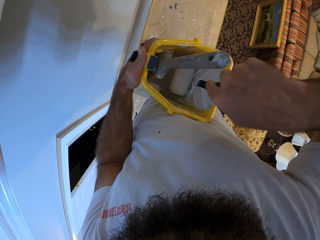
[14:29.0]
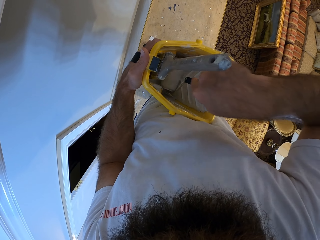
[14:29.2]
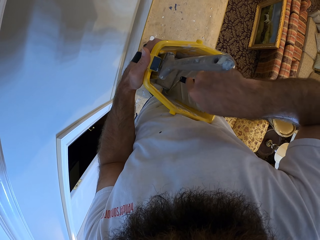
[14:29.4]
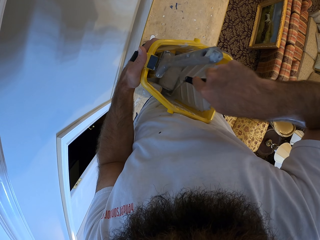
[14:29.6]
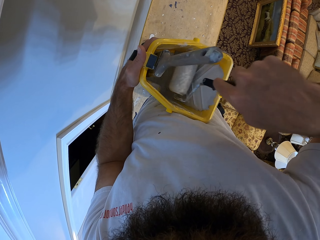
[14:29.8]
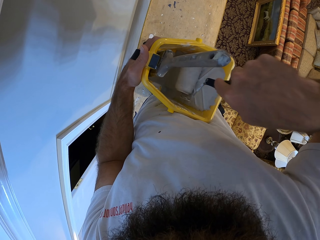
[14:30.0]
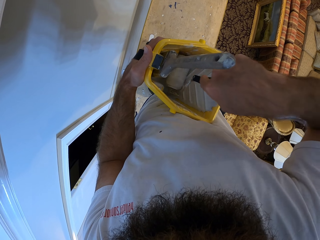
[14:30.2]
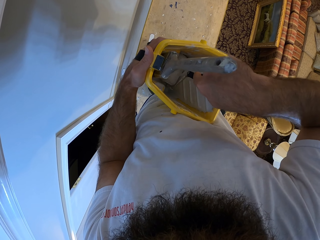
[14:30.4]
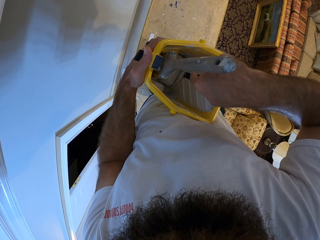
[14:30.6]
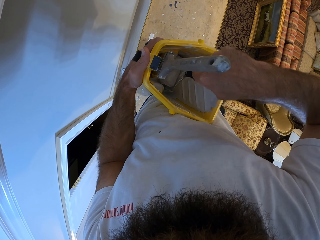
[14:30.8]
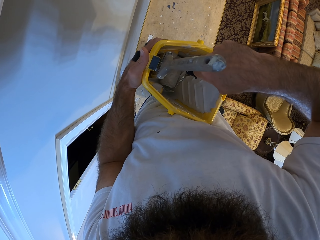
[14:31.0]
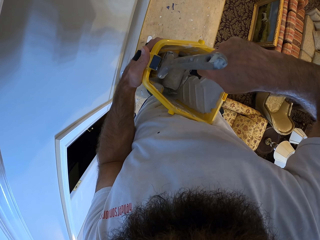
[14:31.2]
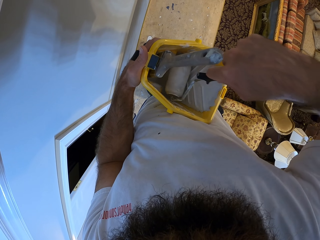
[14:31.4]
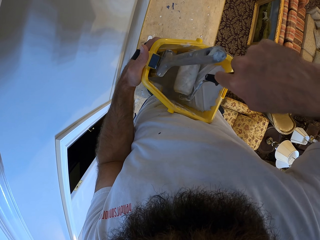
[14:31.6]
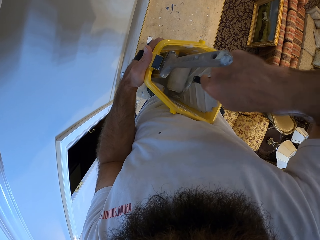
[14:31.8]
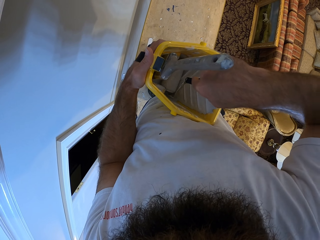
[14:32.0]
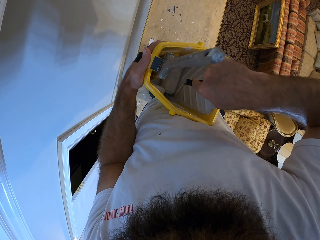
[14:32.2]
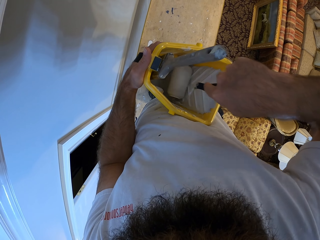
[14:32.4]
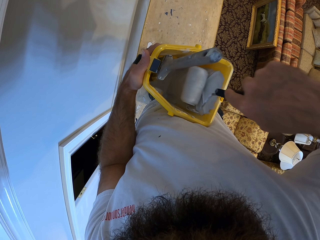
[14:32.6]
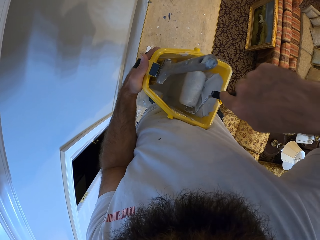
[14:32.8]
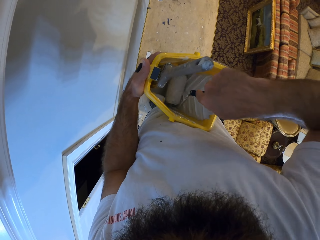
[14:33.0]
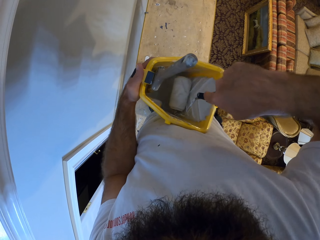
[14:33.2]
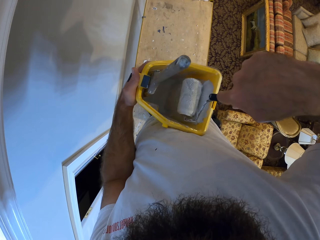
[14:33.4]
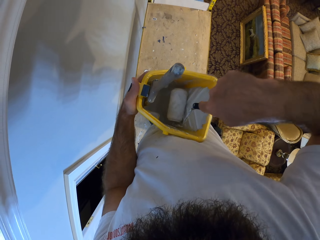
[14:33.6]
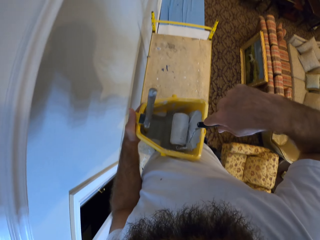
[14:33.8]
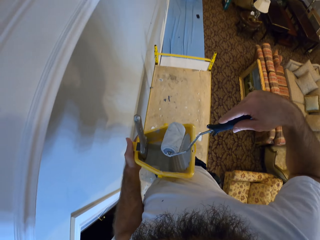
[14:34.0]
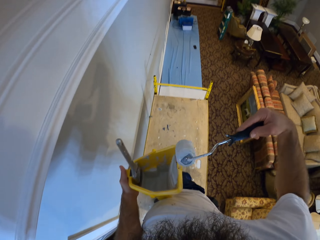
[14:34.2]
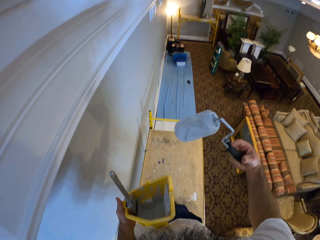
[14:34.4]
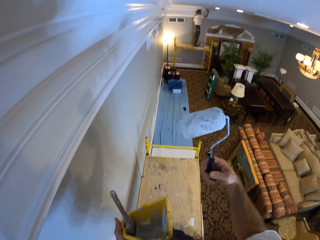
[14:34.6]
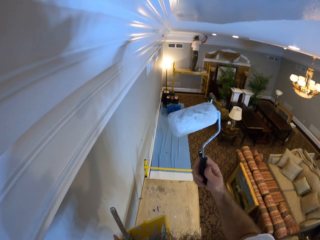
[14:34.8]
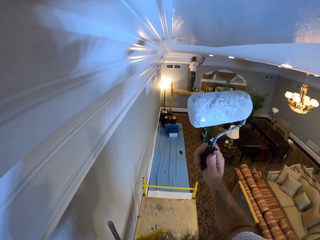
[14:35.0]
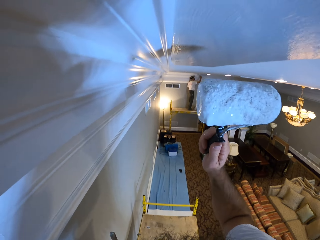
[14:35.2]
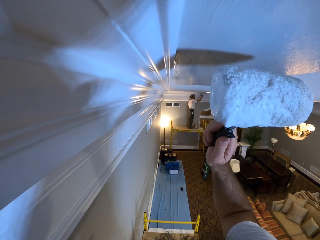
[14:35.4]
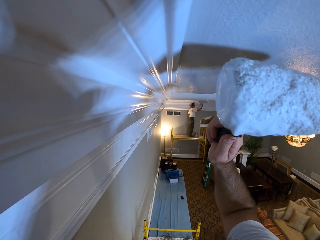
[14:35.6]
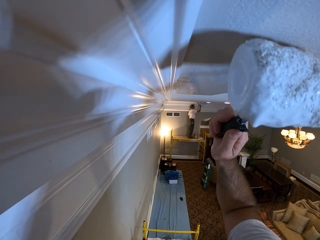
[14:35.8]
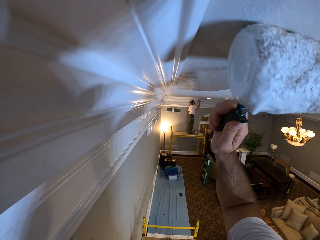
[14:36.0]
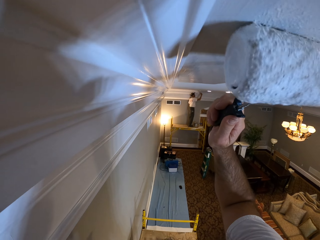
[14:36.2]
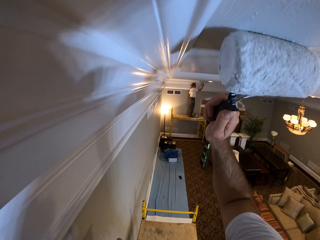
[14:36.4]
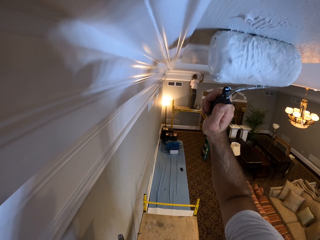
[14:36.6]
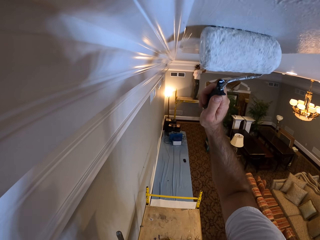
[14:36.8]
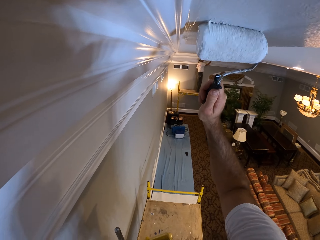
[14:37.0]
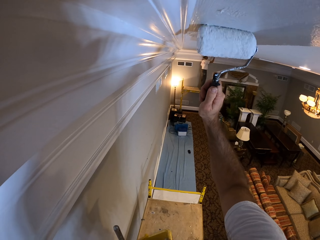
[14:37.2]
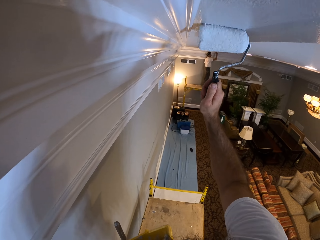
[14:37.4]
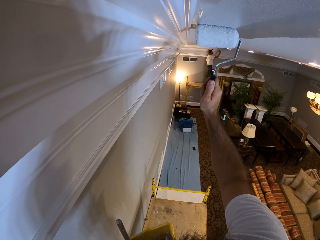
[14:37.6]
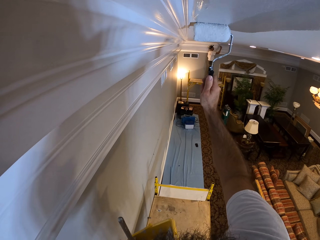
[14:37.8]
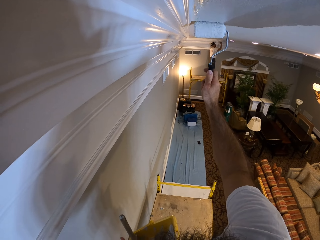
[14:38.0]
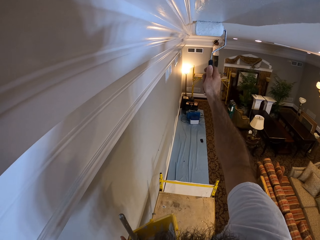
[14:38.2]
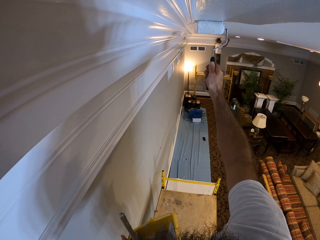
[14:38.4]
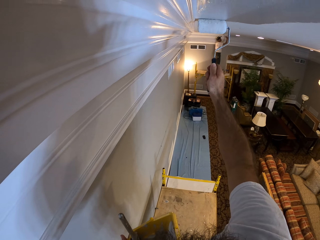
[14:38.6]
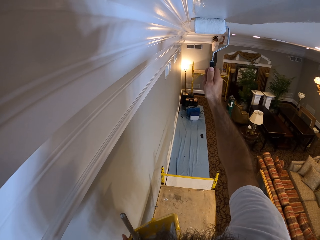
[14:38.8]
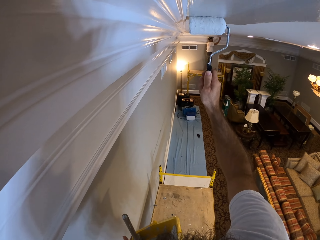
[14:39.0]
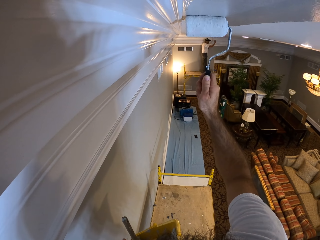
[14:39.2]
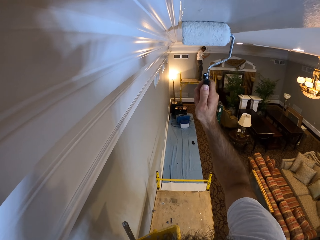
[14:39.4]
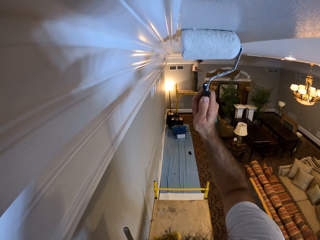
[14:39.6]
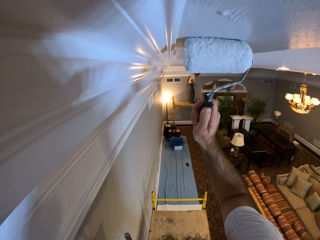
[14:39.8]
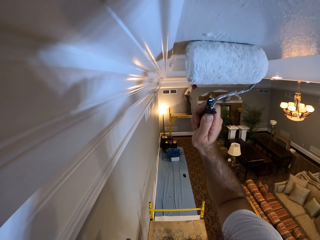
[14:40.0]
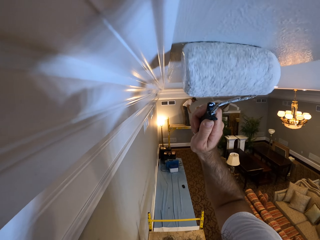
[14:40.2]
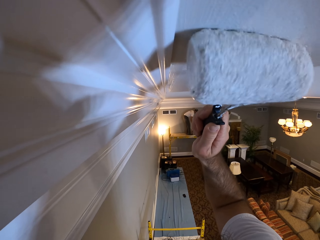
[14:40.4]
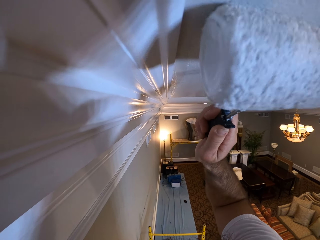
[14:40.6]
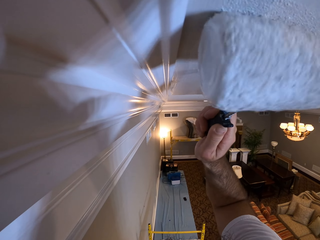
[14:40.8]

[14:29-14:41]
The camera wearer paints the ceiling with the paint roller in his right hand.

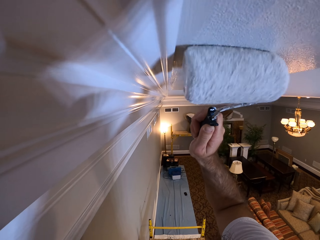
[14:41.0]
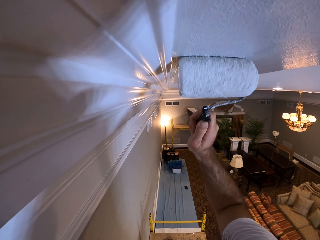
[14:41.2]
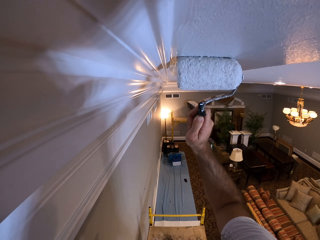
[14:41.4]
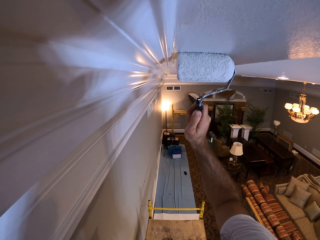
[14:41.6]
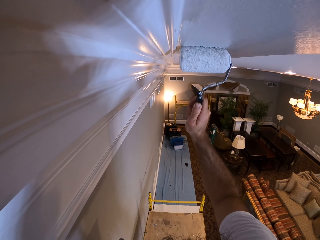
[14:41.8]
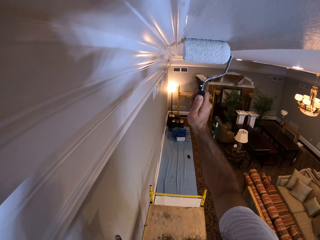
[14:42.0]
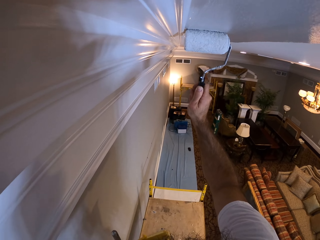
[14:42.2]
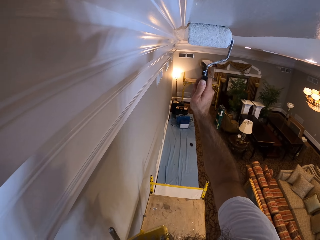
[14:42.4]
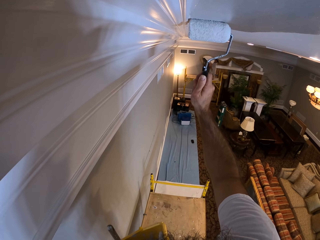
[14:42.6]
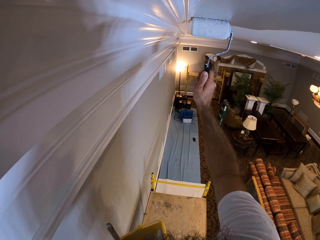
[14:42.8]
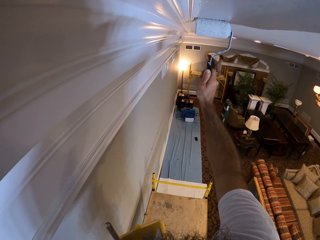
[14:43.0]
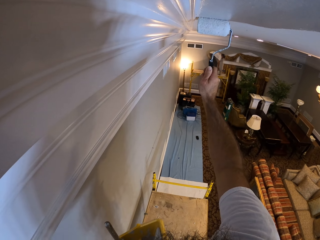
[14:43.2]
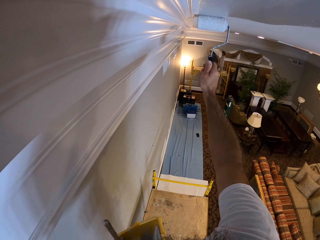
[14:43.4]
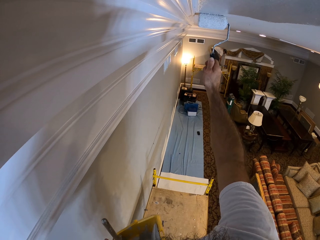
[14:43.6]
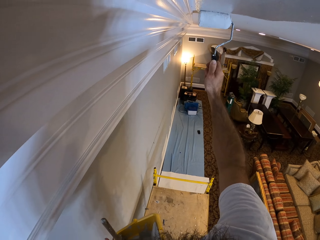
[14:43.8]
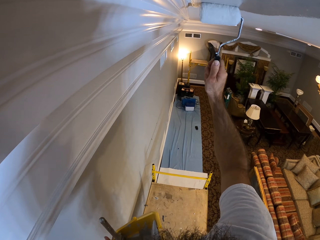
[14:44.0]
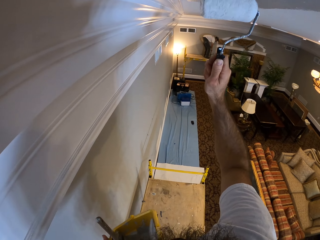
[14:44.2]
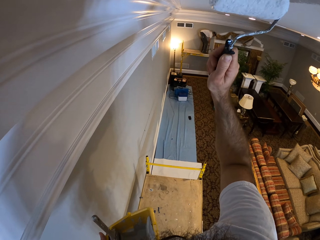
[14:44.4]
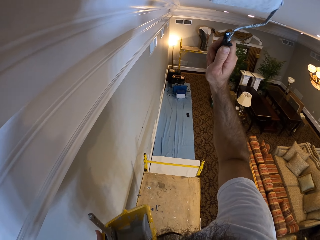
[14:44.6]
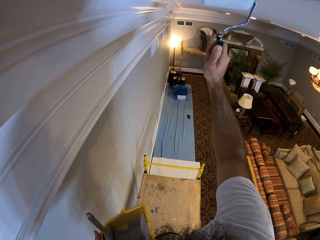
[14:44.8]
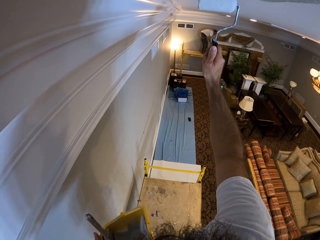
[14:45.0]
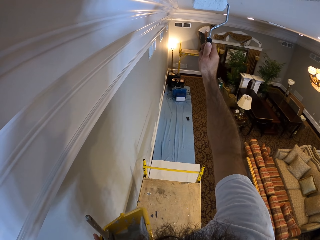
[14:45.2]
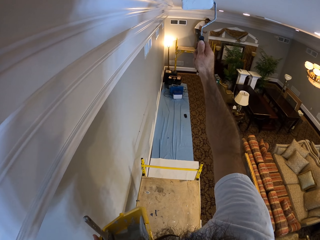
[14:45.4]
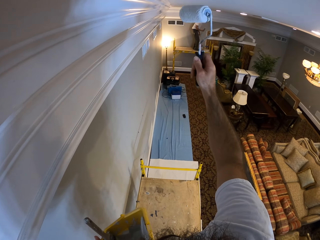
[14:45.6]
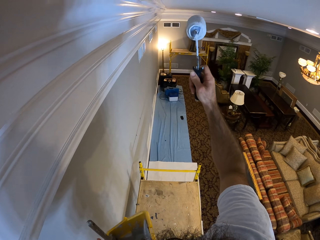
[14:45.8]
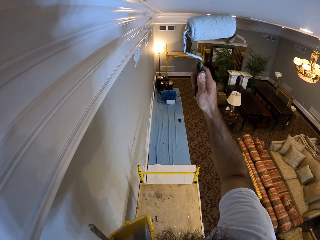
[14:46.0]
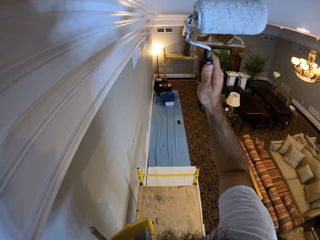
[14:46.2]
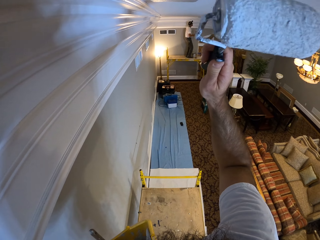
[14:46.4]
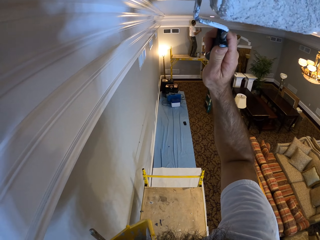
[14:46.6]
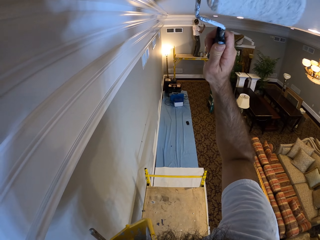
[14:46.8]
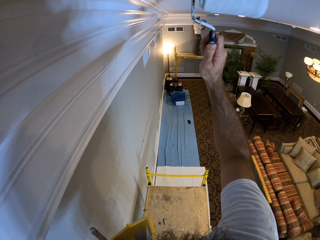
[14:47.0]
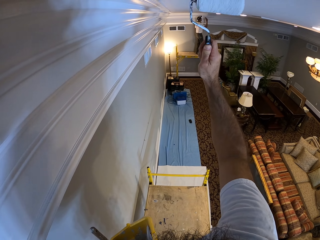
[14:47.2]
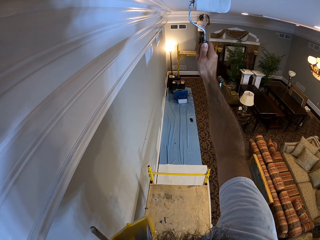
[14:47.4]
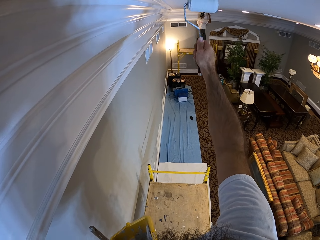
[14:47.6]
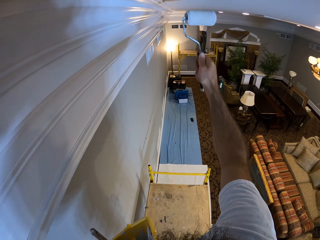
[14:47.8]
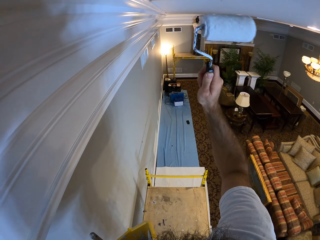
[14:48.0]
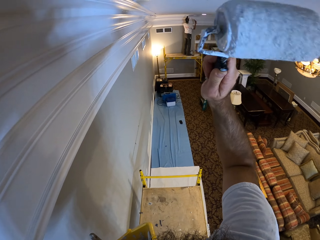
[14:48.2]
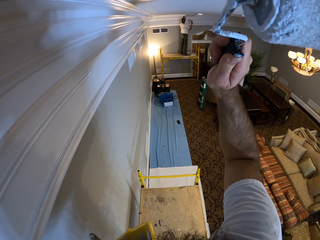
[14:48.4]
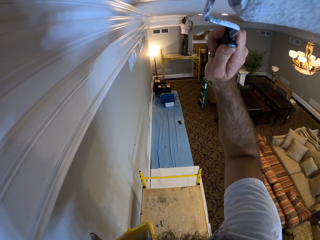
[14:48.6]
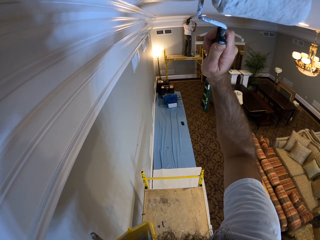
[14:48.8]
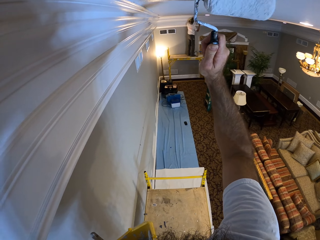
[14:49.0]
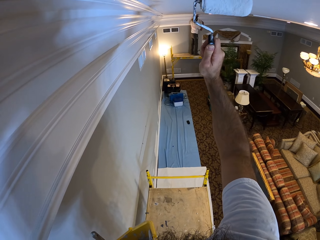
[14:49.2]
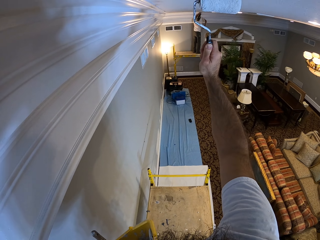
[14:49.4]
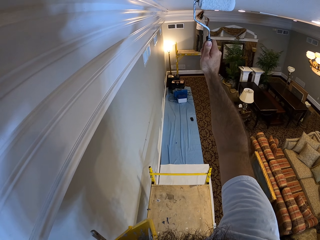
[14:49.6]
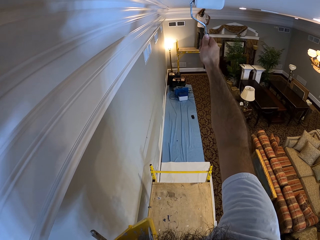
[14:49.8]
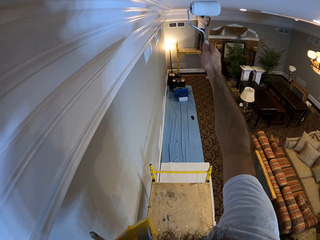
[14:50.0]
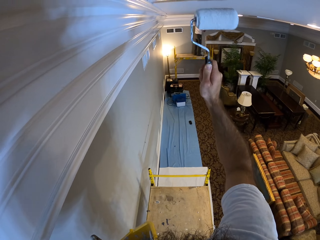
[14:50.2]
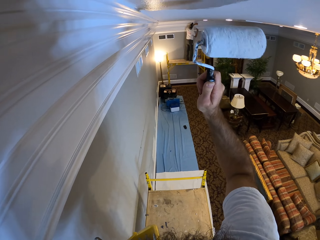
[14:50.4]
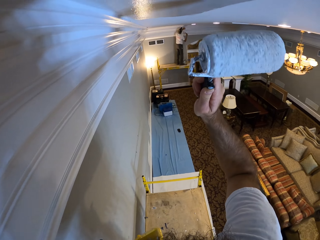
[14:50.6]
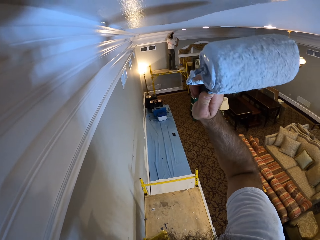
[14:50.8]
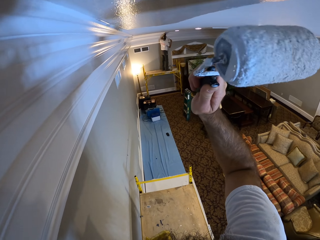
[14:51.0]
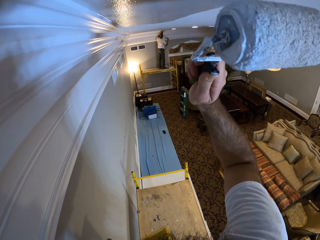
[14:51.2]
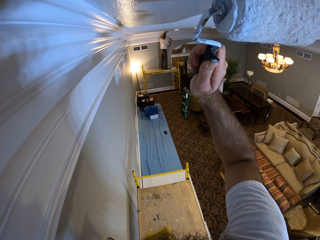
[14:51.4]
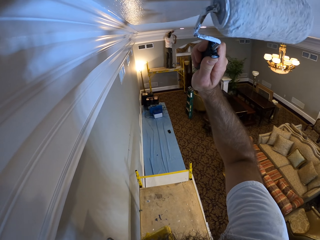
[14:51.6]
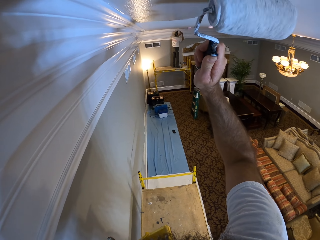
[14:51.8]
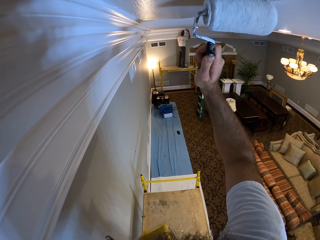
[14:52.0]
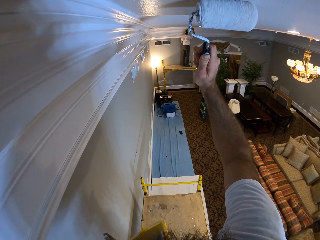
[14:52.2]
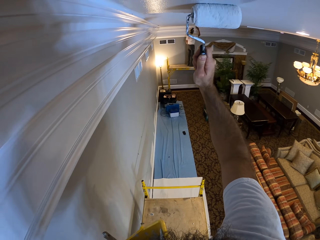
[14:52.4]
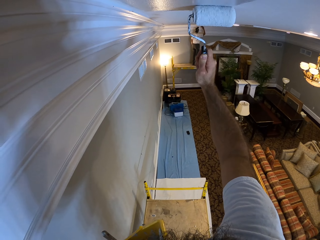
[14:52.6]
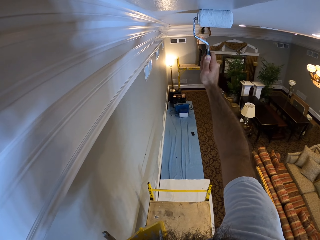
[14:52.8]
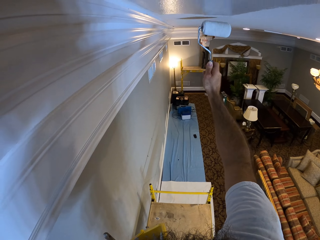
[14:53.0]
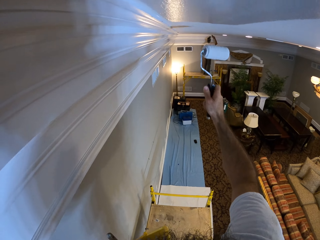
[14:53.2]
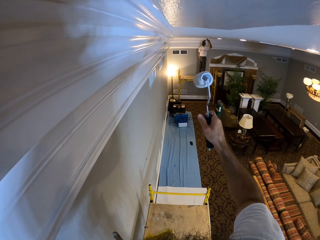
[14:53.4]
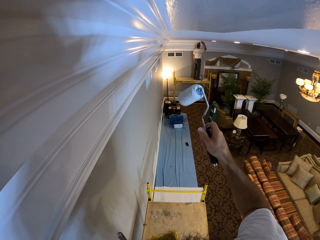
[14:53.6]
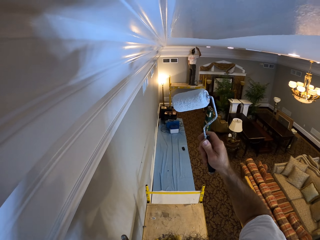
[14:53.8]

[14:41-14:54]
The man paints the ceiling edge with a paint brush in his right hand.
